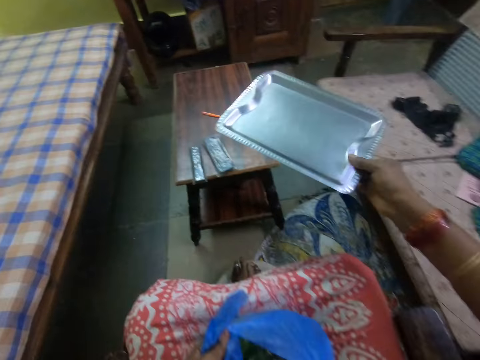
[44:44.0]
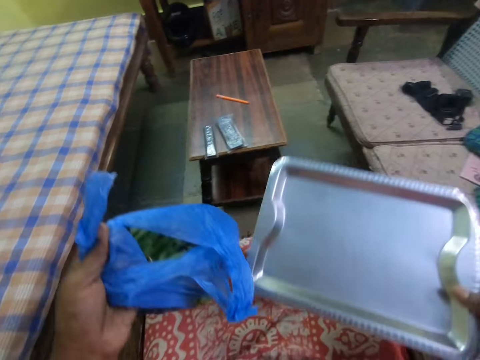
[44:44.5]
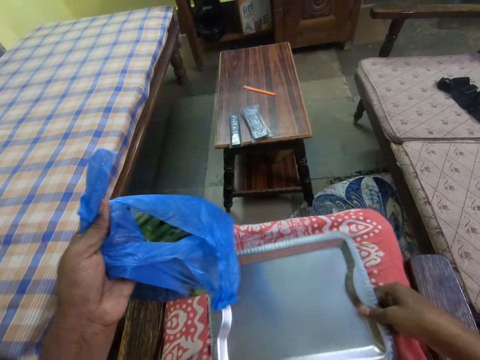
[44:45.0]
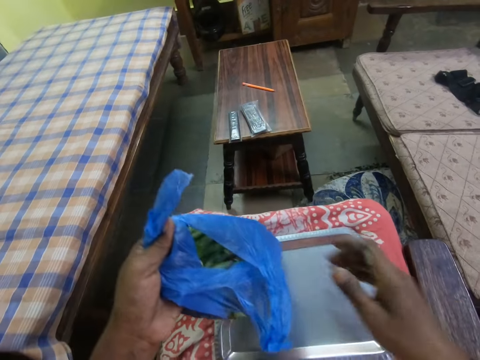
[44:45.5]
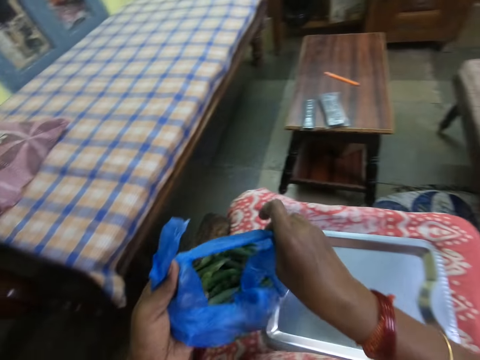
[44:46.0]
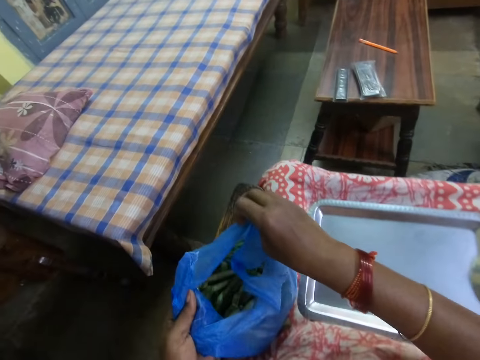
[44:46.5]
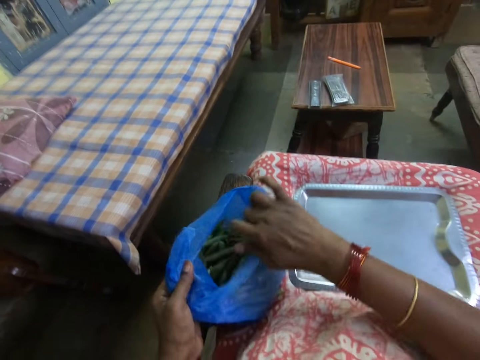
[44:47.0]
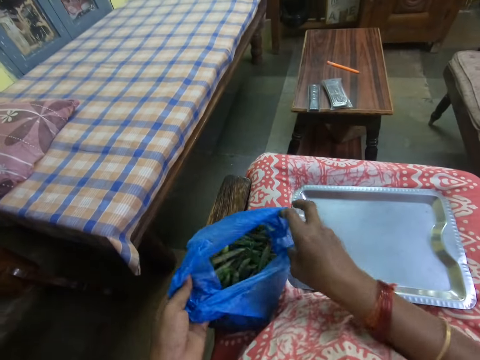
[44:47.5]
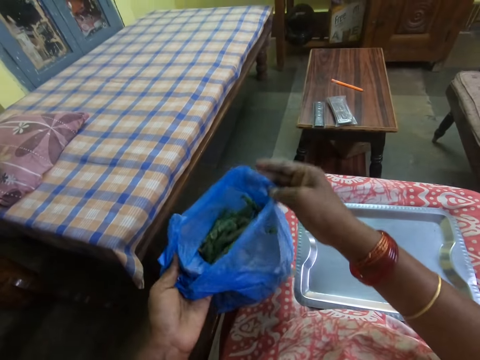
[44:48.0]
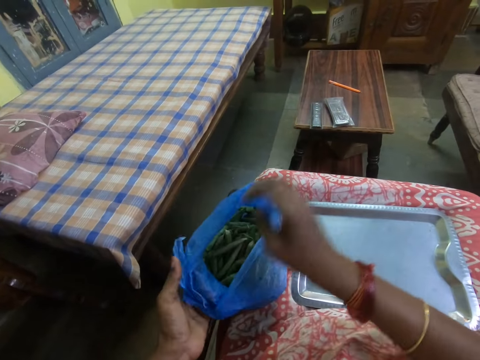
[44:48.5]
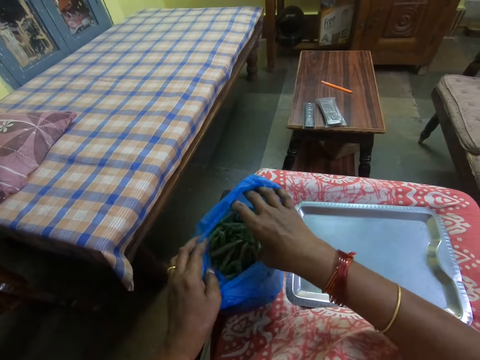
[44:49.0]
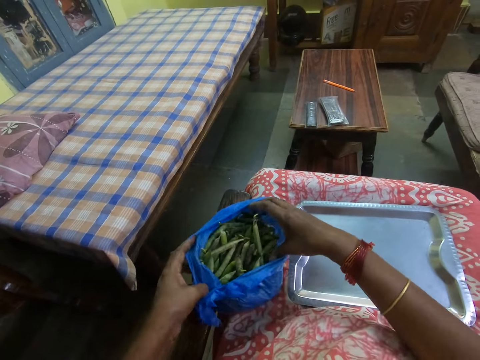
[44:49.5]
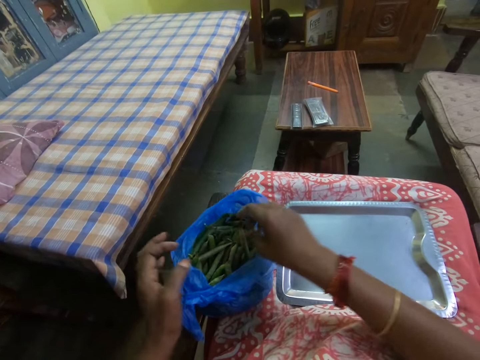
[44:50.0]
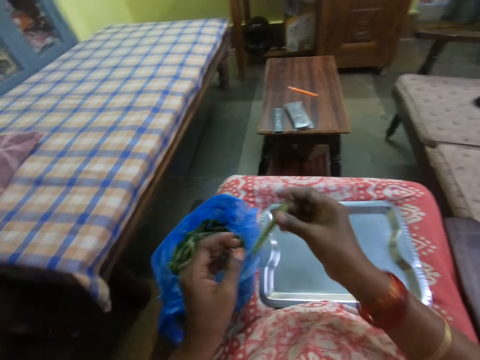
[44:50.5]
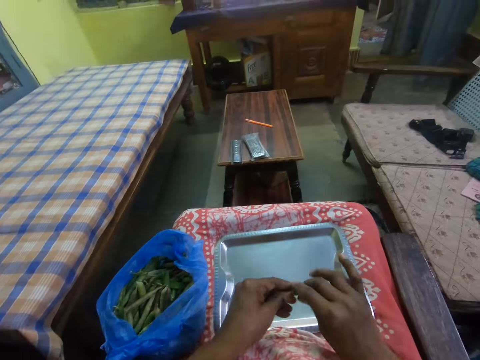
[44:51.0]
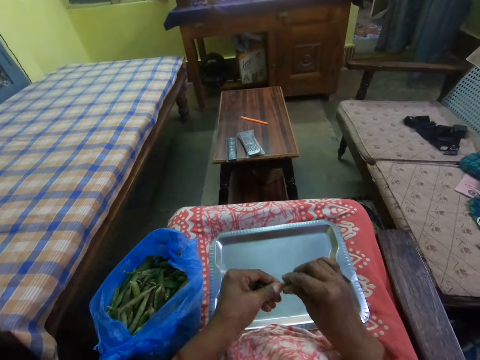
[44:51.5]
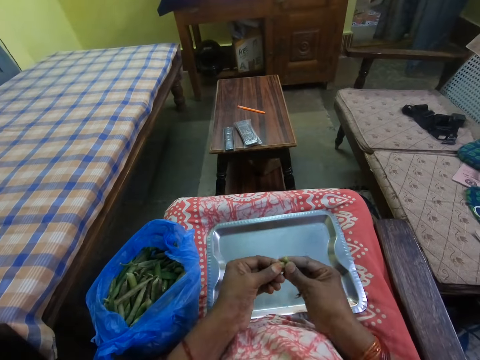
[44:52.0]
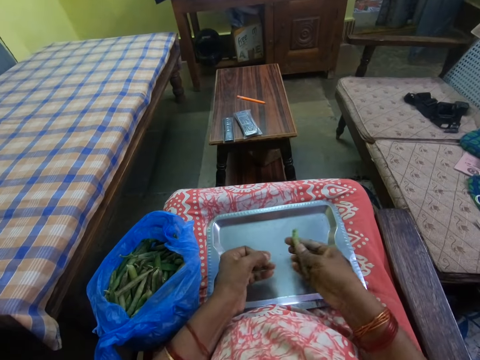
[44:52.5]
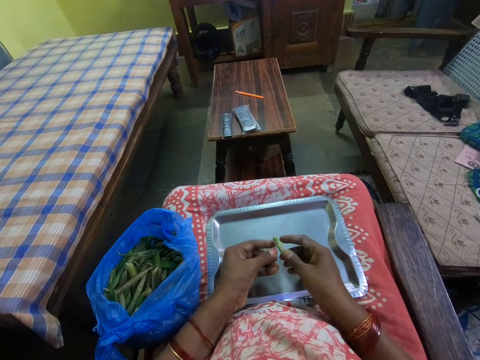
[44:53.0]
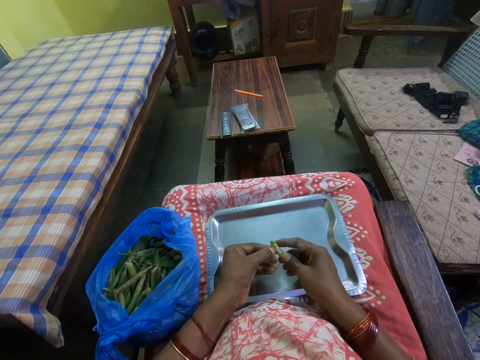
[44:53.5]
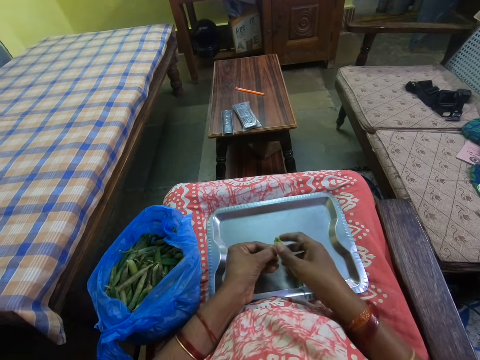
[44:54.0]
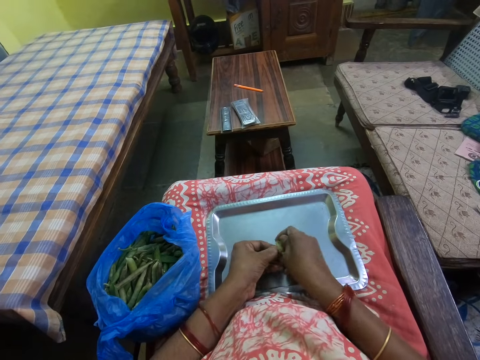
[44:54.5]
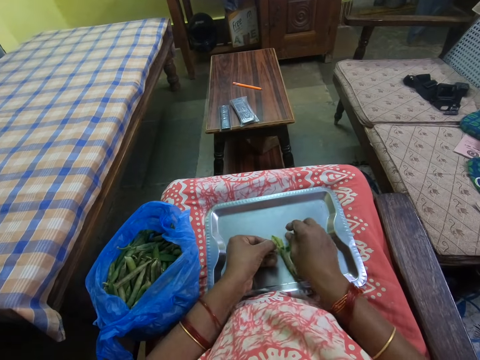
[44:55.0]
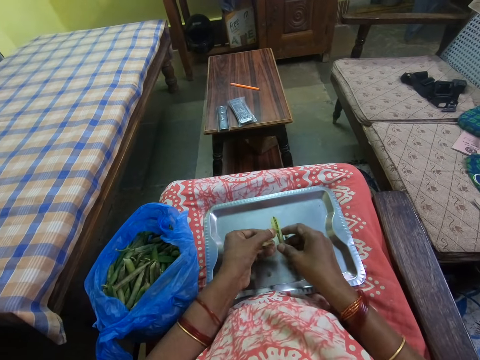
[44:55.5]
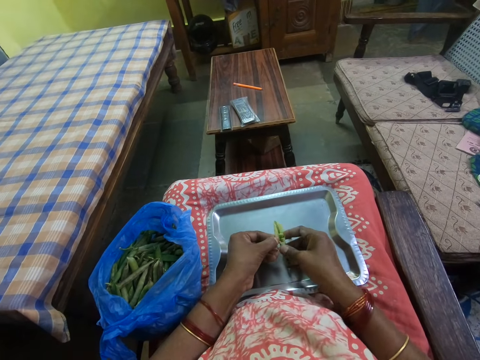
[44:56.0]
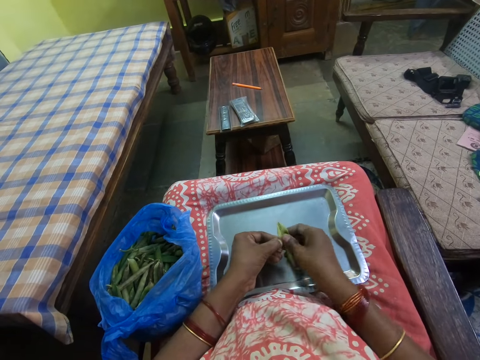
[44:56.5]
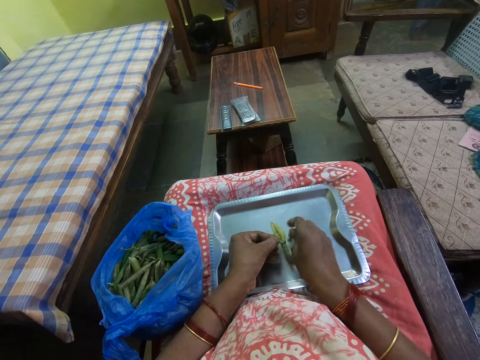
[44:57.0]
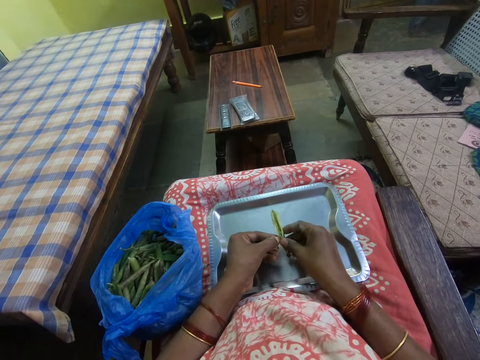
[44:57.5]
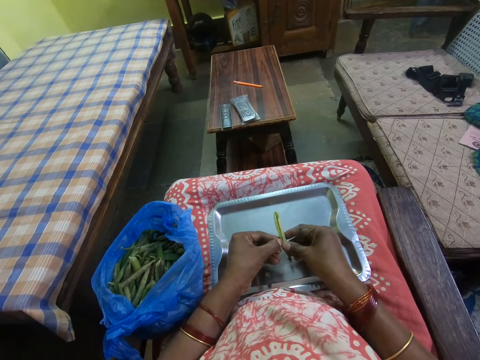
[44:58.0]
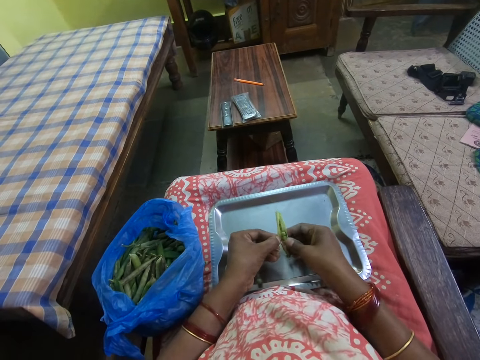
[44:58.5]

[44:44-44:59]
The camera wearer takes a tray. They lift a bag of peas and put the tray on the lap. They put the bag of peas on the chair armrest. They open a shopping bag. They fold a plastic bag. They grab a pea pod or green pea. They cut the pea pod. They remove peas from the pod into the tray. They peel the green pea.

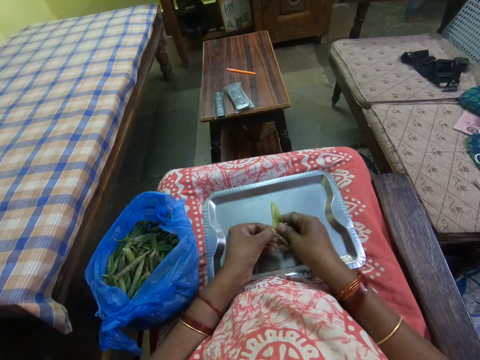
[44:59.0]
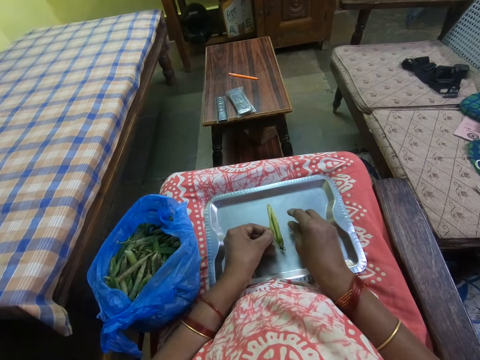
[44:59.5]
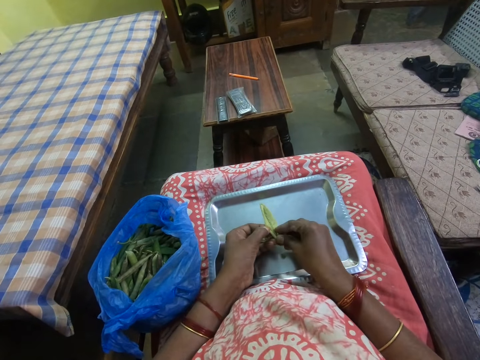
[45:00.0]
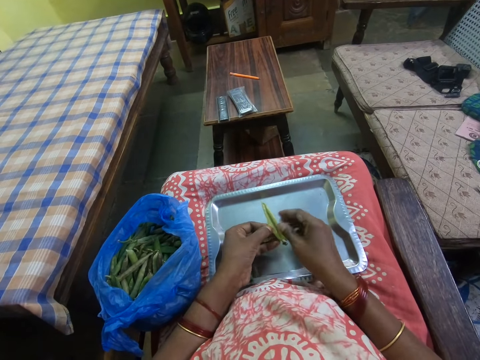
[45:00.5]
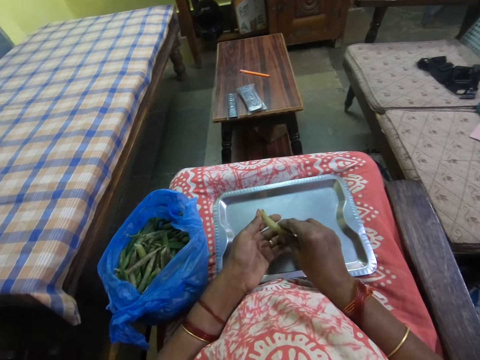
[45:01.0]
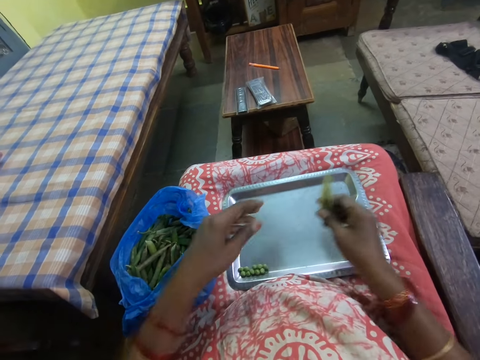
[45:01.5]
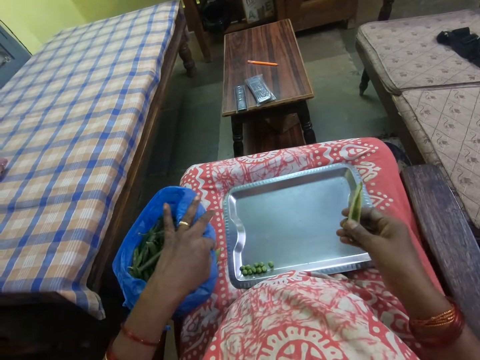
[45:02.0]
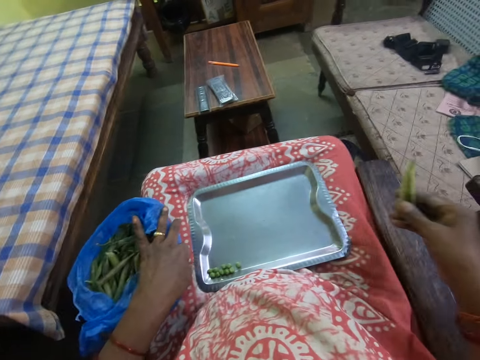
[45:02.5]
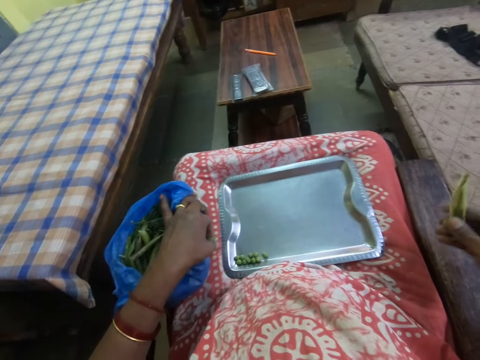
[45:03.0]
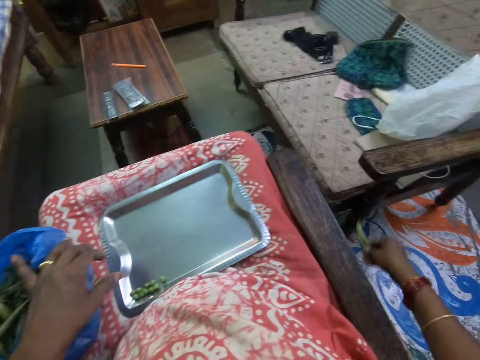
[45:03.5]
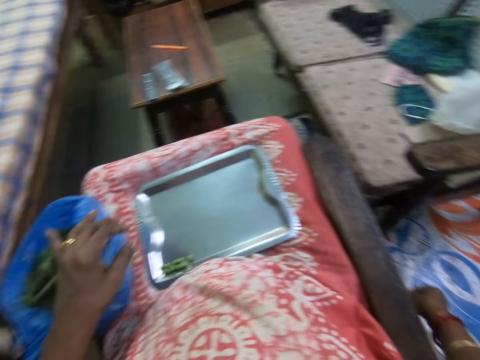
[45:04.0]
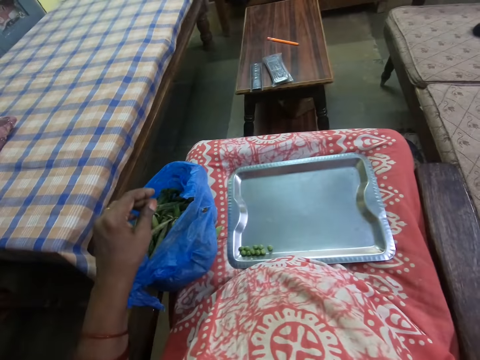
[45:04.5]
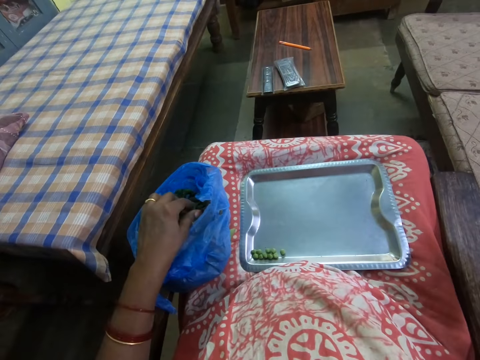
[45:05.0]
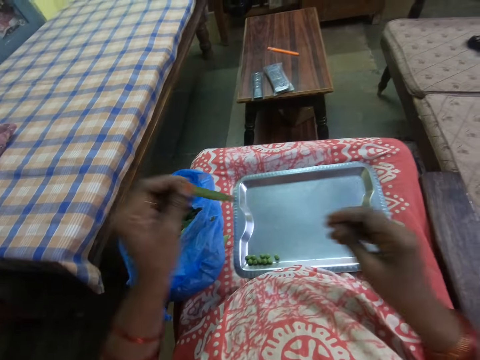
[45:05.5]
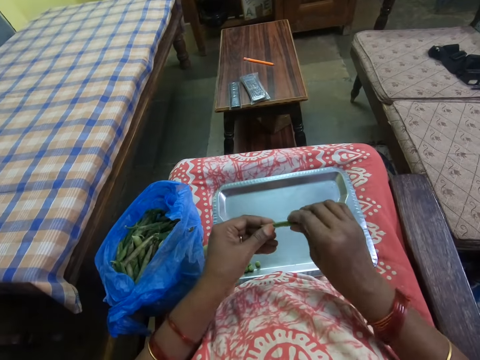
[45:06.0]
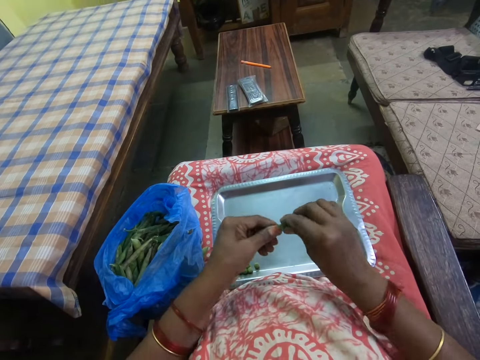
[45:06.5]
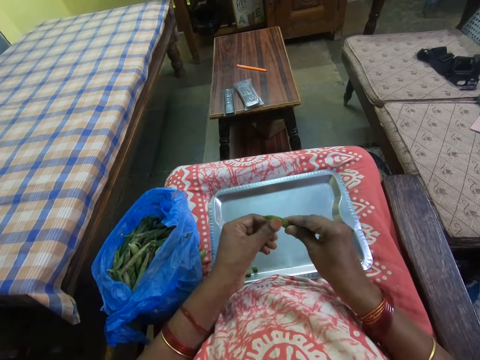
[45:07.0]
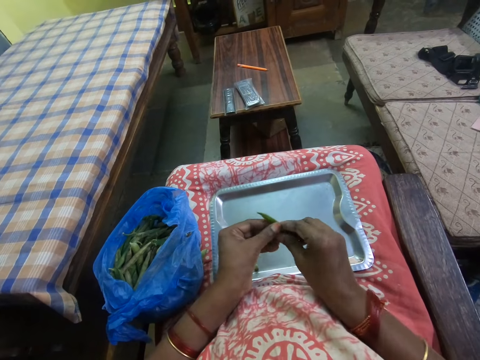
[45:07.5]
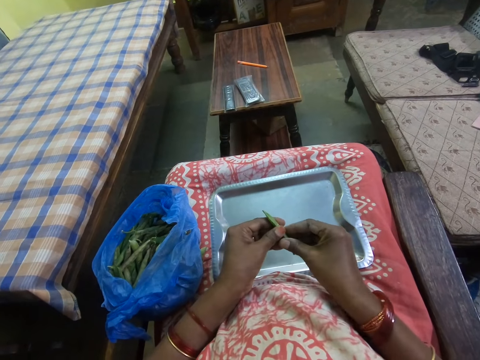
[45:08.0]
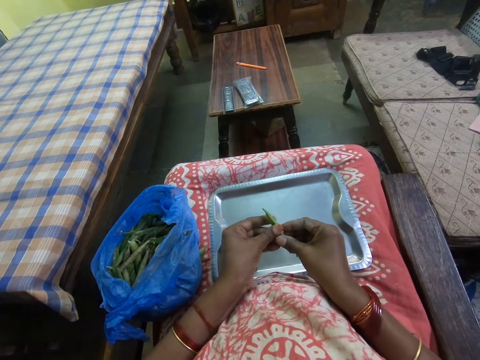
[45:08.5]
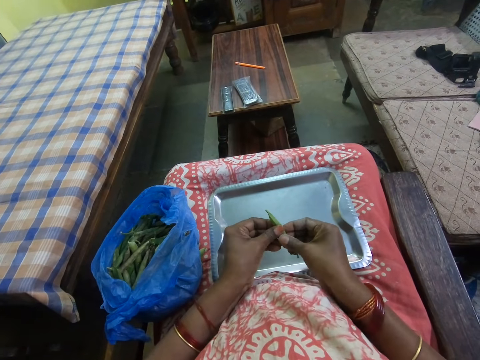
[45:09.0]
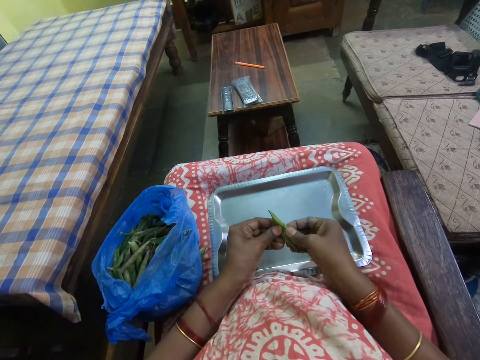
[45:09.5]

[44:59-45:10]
The camera wearer holds a pod. They grab a pea pod. They cut the pea pod. They slit the pea pod.
